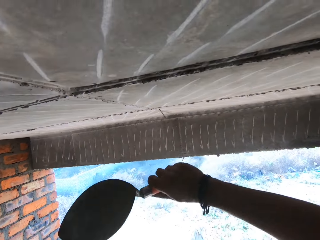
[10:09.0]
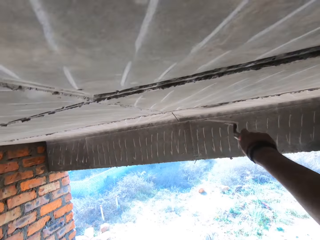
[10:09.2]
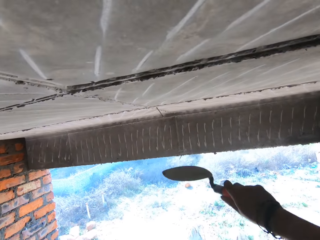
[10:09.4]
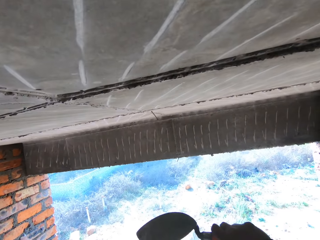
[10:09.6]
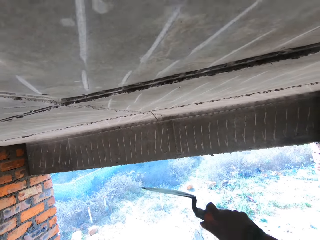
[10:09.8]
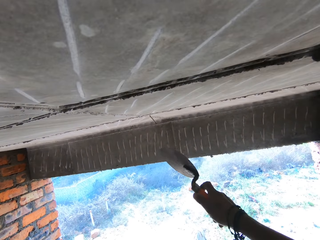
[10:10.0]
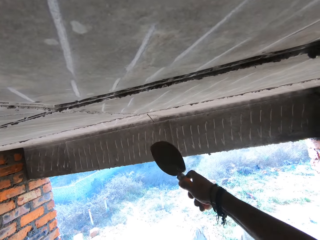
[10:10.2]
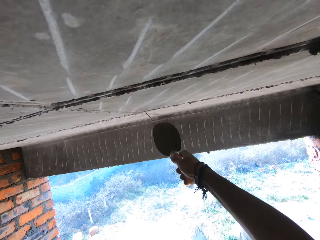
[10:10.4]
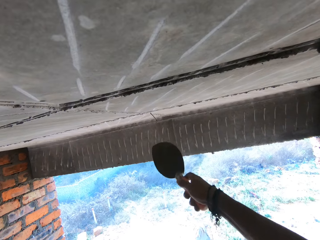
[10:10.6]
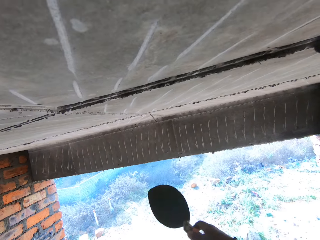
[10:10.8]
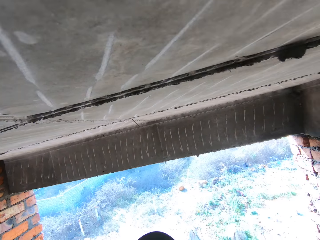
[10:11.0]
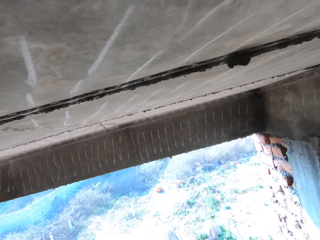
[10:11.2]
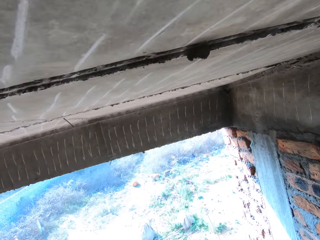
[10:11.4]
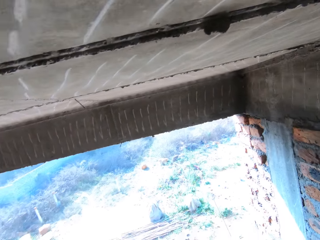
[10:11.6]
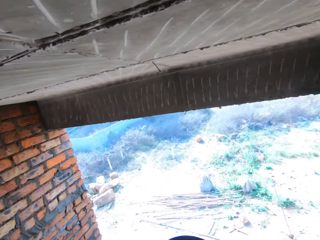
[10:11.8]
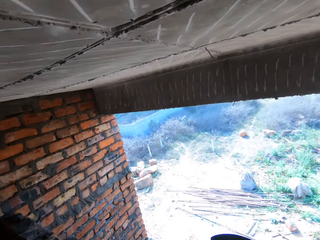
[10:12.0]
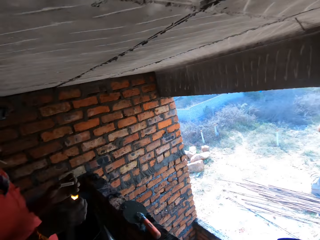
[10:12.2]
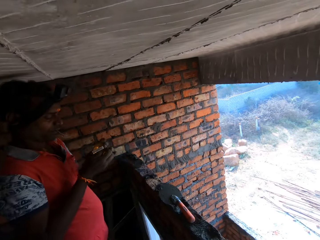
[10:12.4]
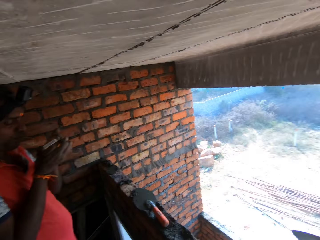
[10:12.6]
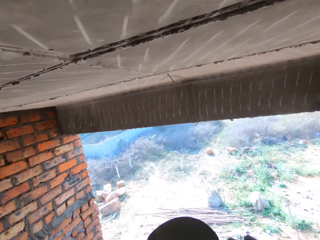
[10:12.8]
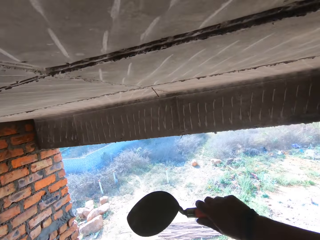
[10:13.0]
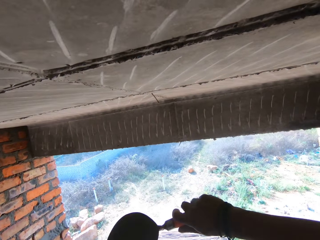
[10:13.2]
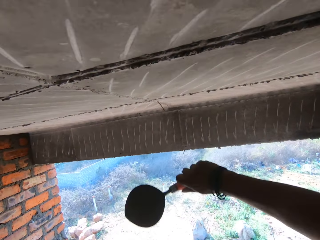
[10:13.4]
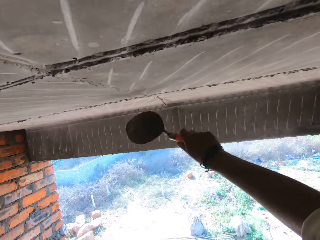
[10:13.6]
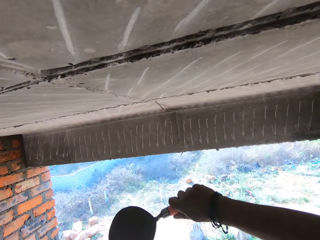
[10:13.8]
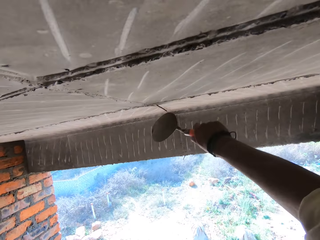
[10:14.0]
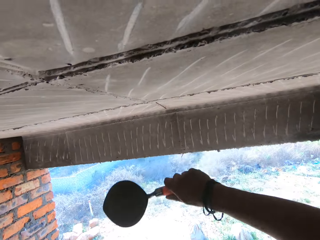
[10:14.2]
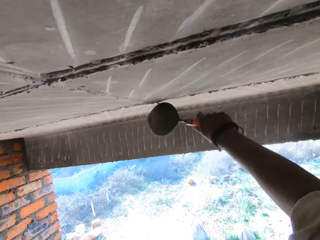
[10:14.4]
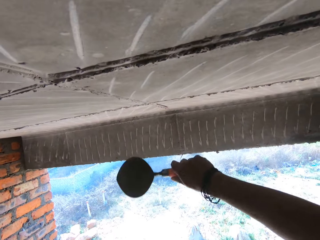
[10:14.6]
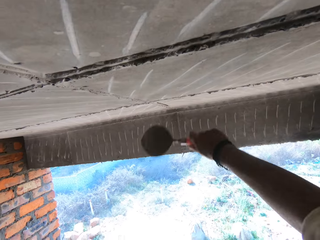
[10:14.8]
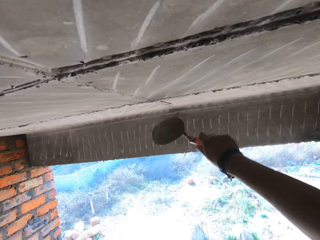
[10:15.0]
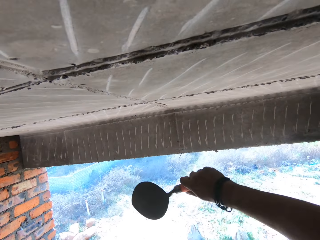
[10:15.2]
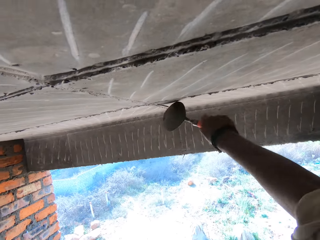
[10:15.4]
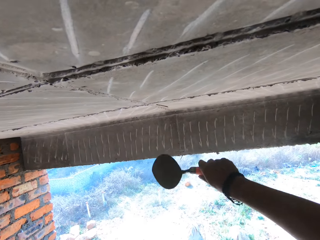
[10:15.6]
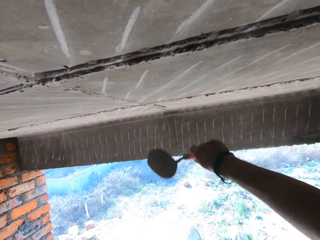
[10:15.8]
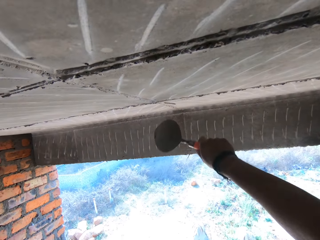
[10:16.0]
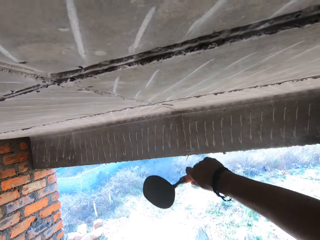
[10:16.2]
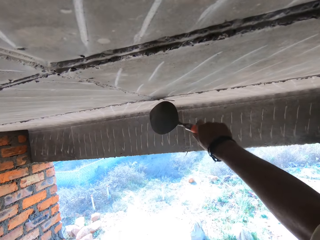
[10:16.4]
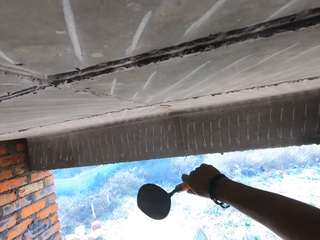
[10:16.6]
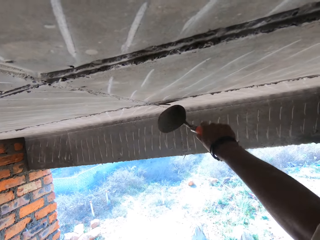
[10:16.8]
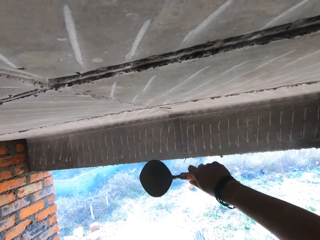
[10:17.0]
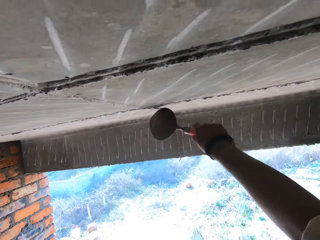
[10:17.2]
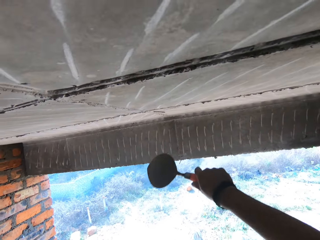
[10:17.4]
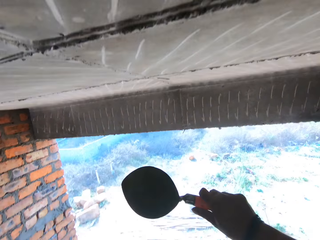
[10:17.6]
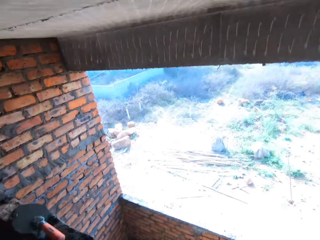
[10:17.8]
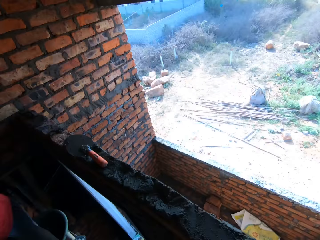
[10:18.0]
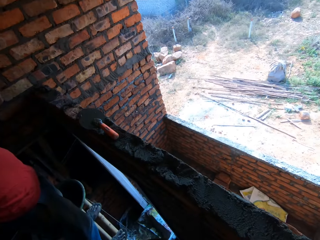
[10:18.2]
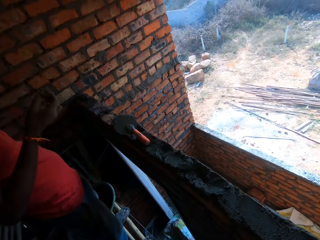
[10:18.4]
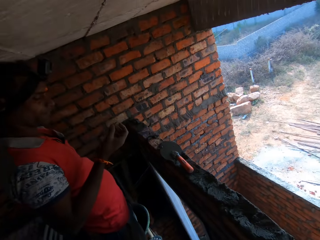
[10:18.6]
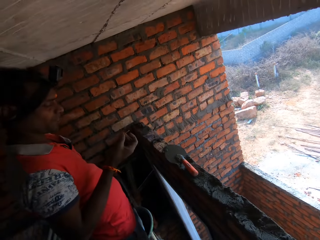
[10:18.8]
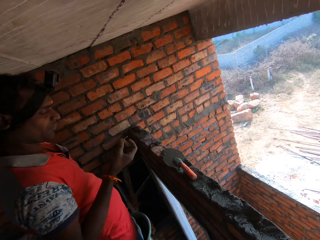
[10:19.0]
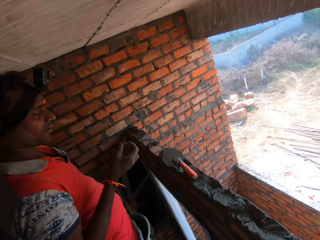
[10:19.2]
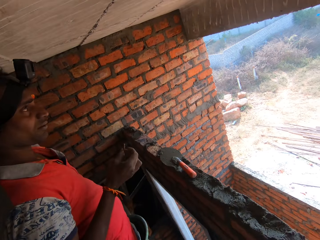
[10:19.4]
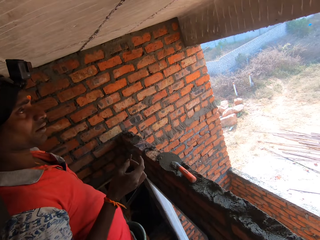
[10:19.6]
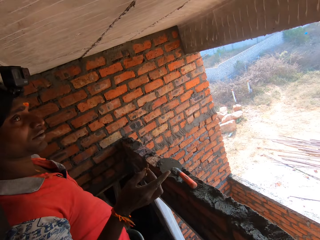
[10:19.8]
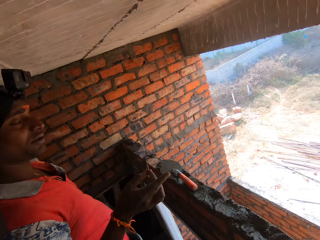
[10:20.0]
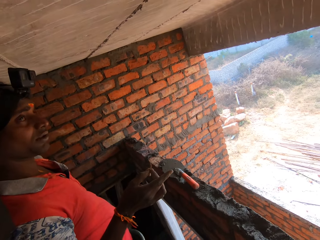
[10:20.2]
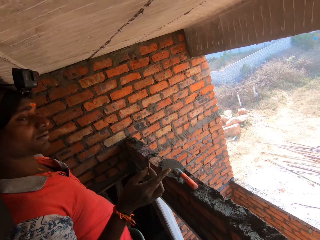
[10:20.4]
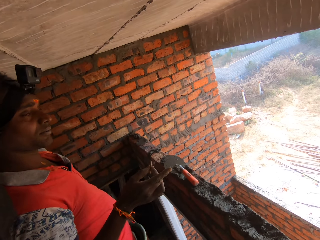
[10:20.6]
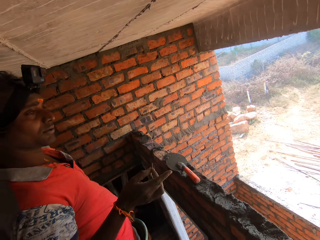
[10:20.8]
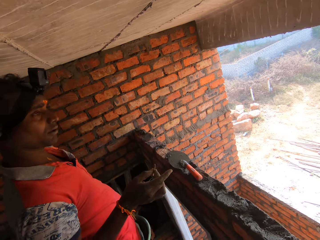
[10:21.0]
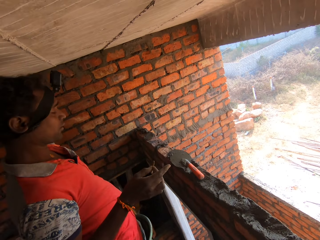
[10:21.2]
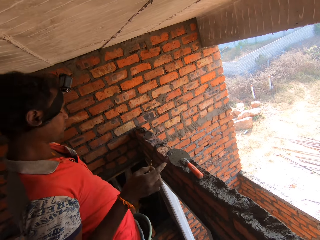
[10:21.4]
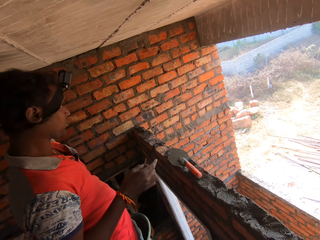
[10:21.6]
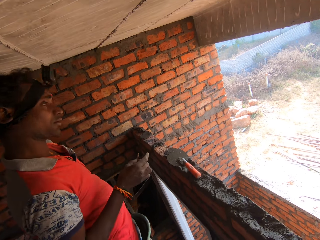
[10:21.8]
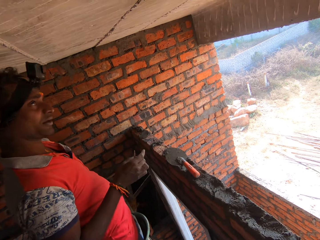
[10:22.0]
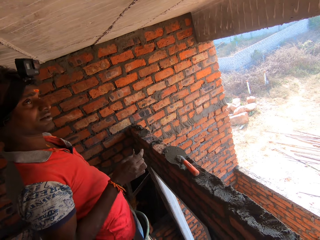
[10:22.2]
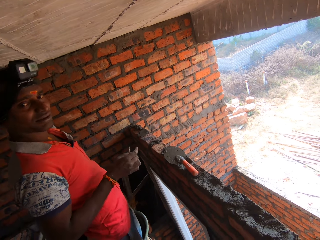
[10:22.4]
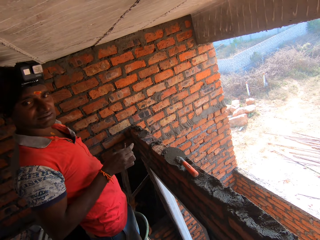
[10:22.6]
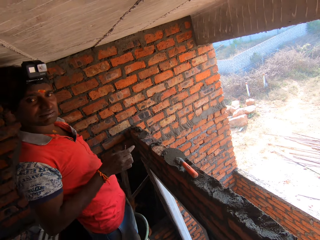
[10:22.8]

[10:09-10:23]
The camera wearer interacts with a man. They look around a construction site. The man lights the cigarette. The camera wearer hits the nail with the trowel and smoothens a ceiling with the trowel. They look around the construction site. The man converses with the camera wearer.

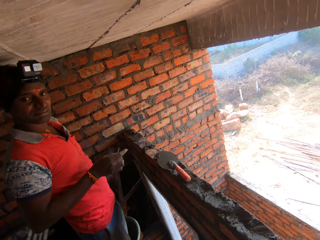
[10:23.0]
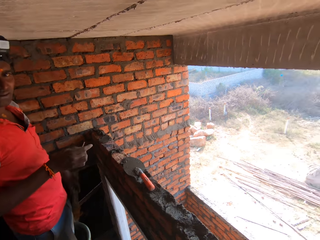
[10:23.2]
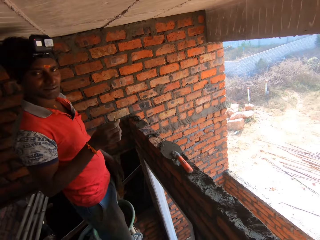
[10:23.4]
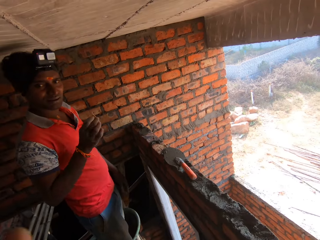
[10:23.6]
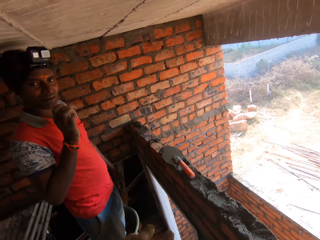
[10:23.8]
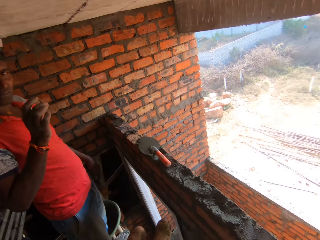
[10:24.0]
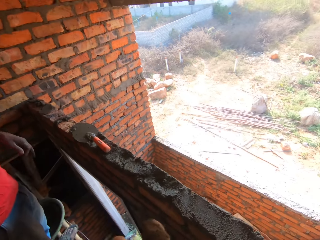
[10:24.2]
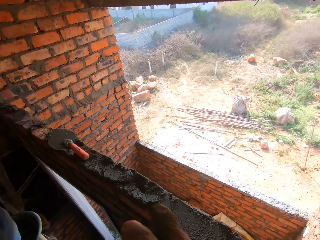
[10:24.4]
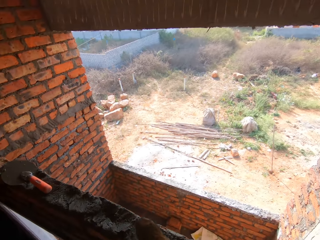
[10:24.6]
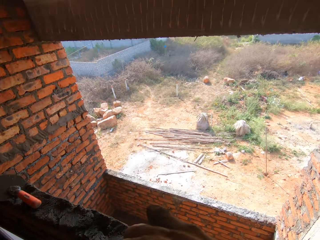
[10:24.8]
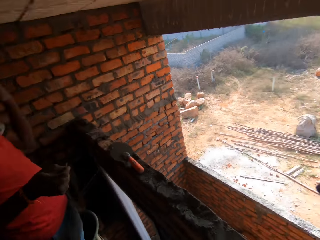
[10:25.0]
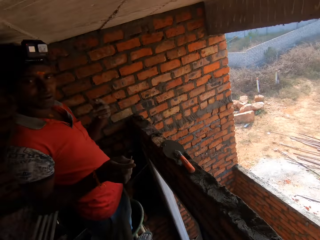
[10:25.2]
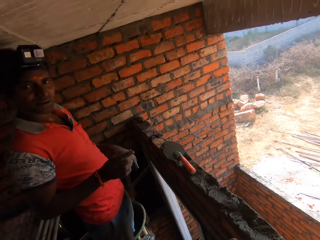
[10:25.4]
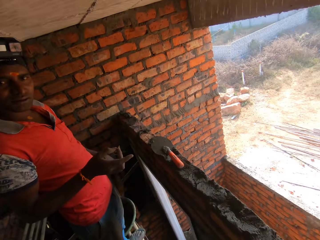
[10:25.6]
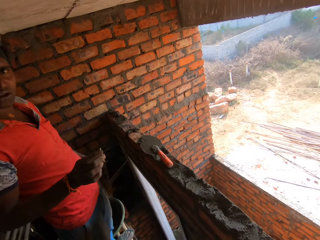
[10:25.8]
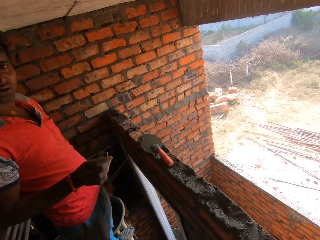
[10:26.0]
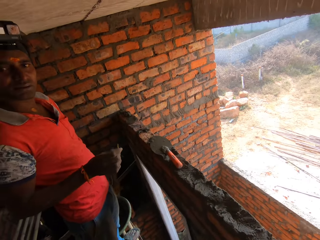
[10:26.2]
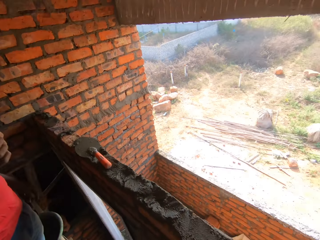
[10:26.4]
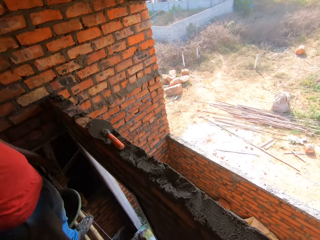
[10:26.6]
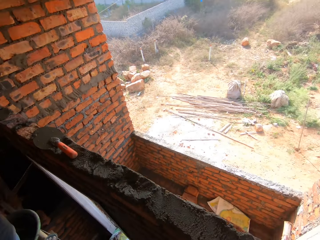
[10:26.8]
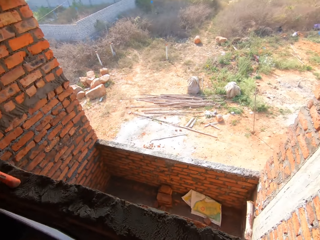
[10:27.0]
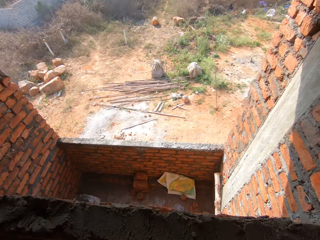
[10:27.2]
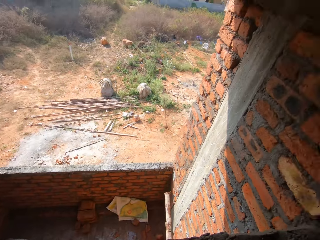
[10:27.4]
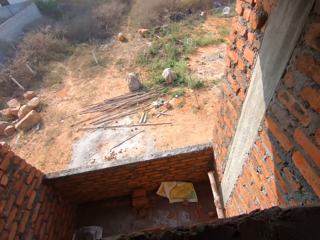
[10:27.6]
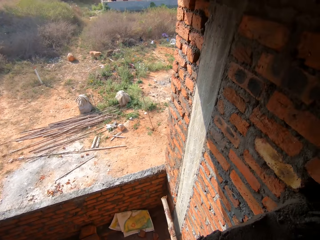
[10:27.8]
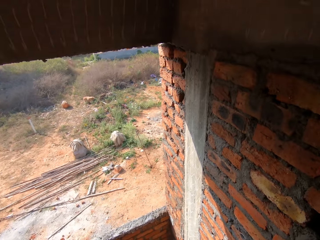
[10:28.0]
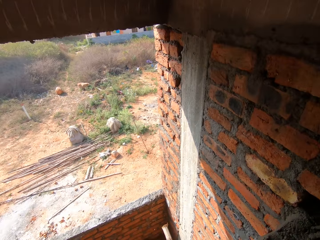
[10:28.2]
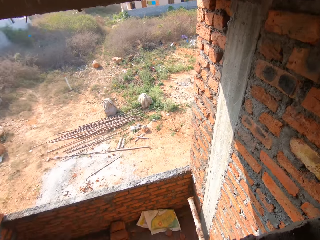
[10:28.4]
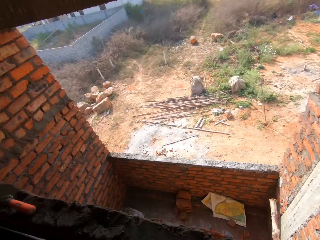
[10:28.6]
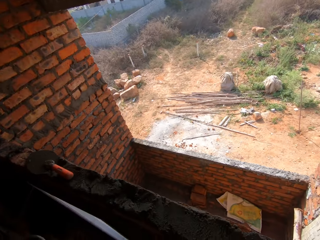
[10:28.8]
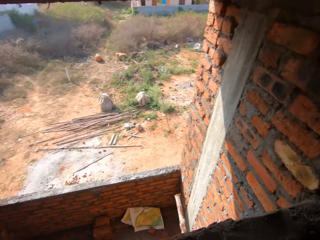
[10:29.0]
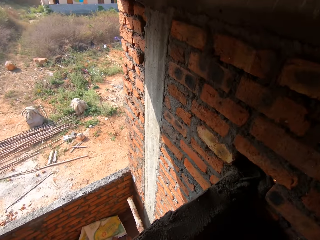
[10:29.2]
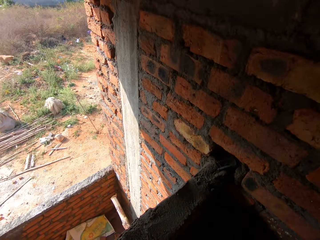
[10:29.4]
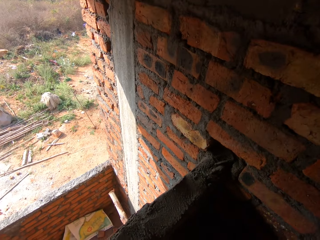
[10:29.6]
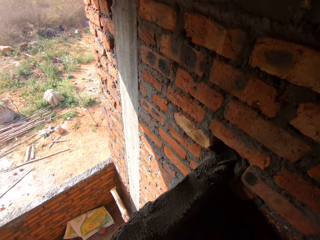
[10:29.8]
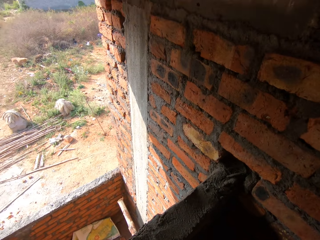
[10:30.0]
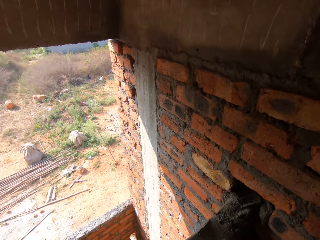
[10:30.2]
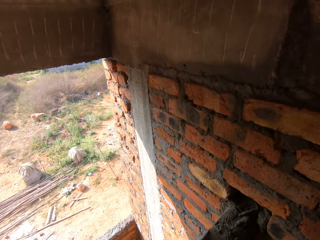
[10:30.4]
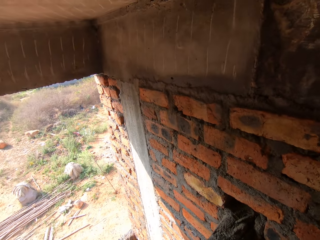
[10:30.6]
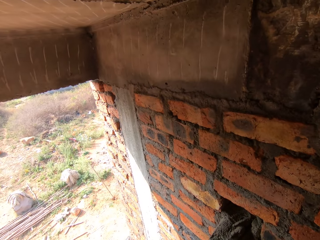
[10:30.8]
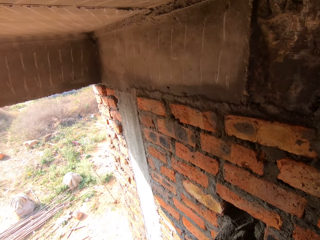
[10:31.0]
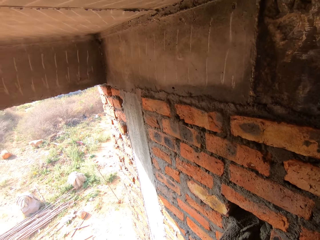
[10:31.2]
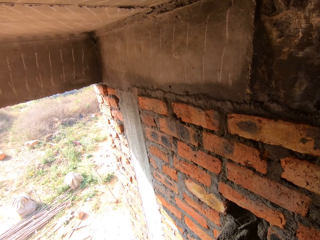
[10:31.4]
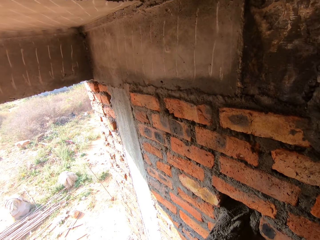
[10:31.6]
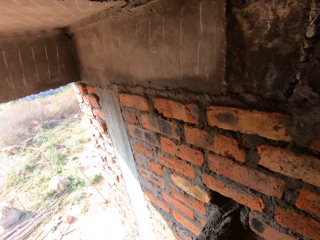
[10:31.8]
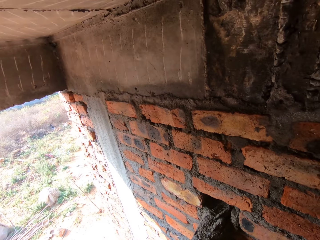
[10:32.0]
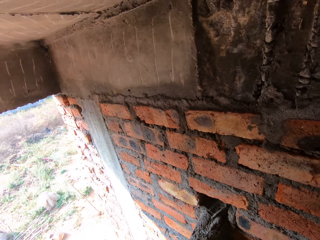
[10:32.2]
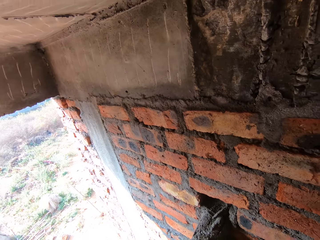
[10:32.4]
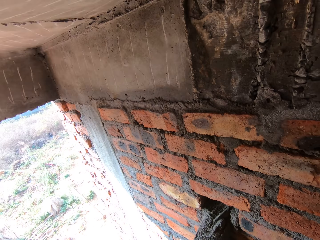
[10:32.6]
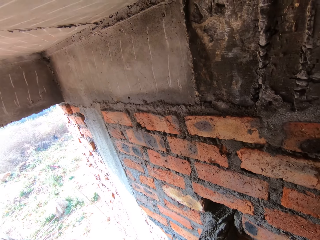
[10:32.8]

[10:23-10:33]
A man smokes the cigarette. The camera wearer looks around a construction site. They interact with the man. They look around the construction site.
